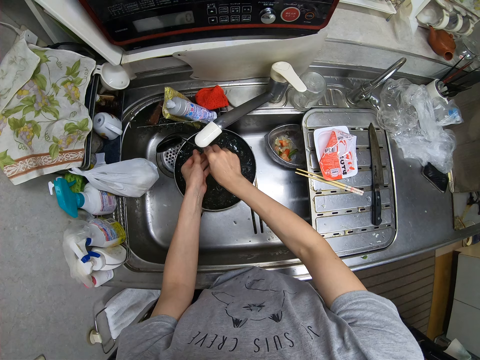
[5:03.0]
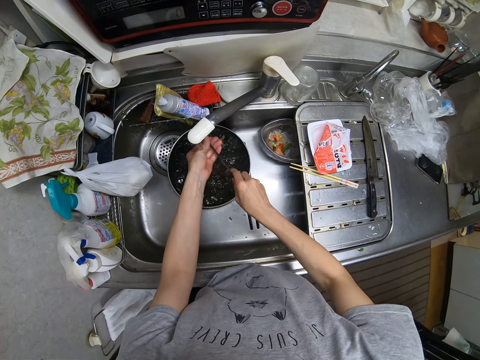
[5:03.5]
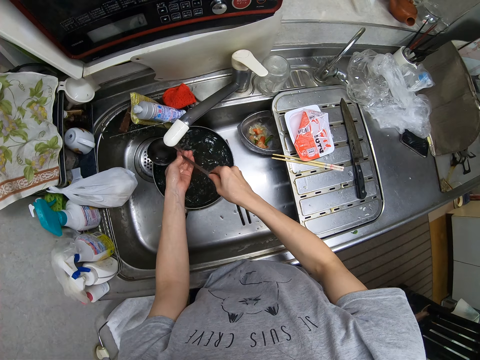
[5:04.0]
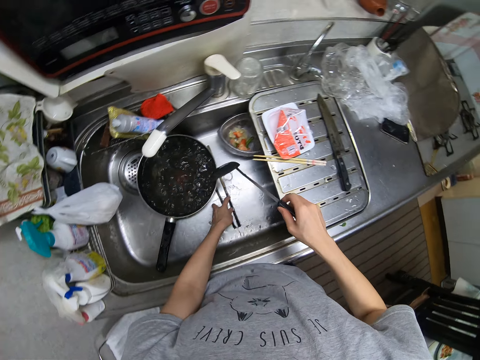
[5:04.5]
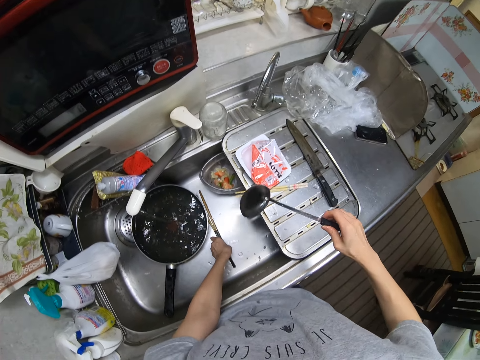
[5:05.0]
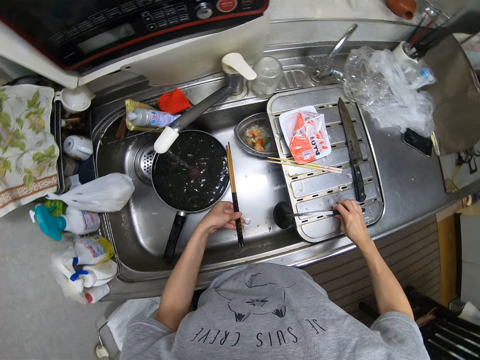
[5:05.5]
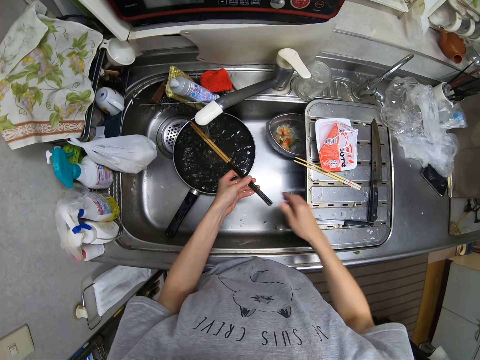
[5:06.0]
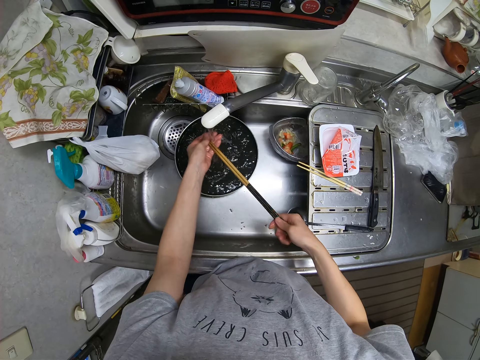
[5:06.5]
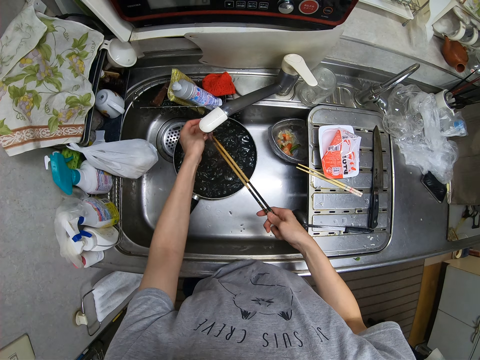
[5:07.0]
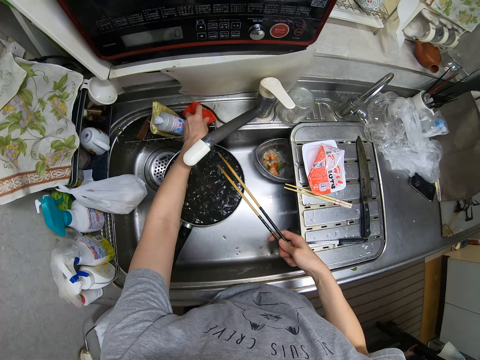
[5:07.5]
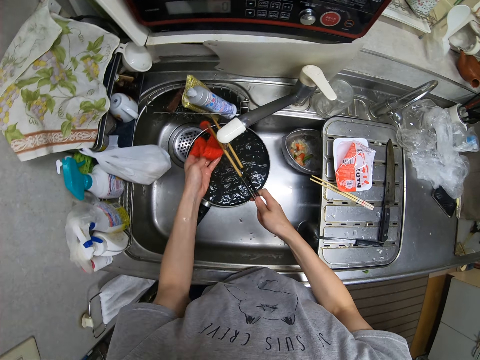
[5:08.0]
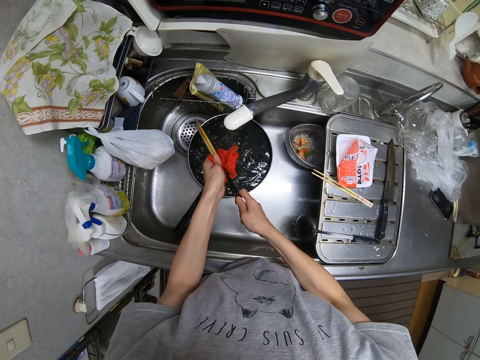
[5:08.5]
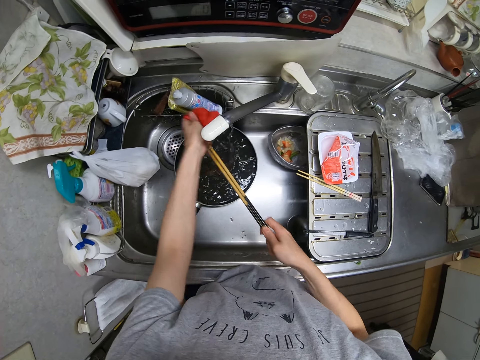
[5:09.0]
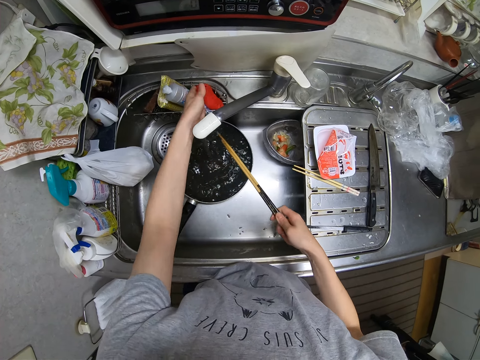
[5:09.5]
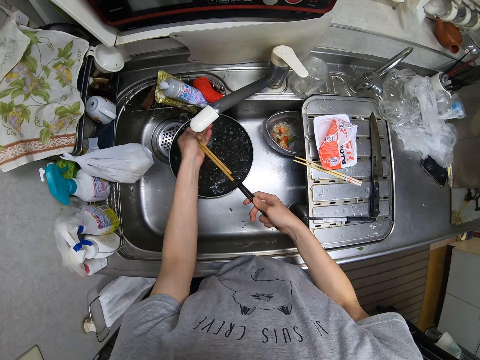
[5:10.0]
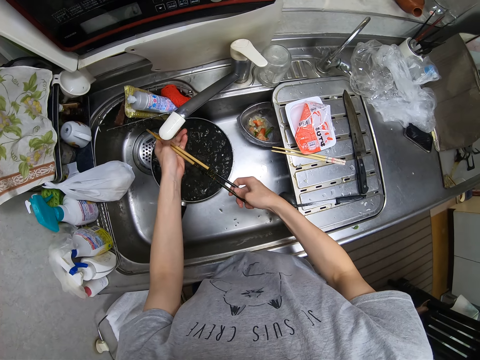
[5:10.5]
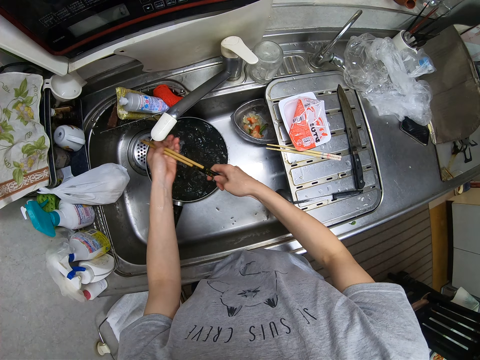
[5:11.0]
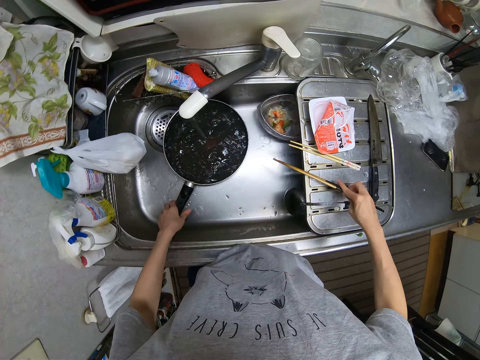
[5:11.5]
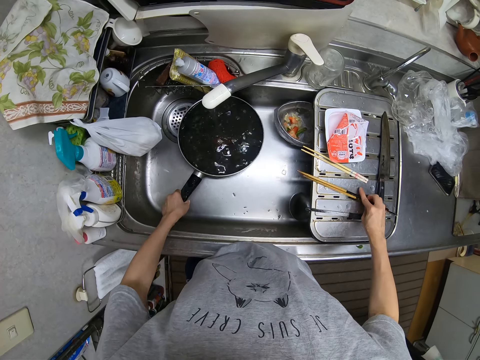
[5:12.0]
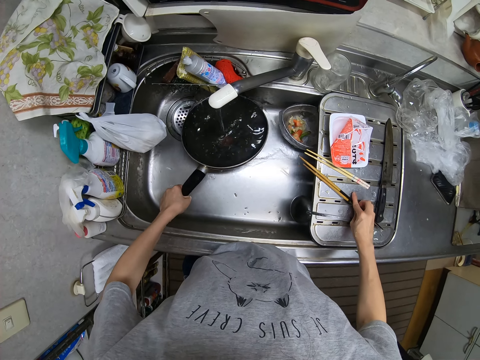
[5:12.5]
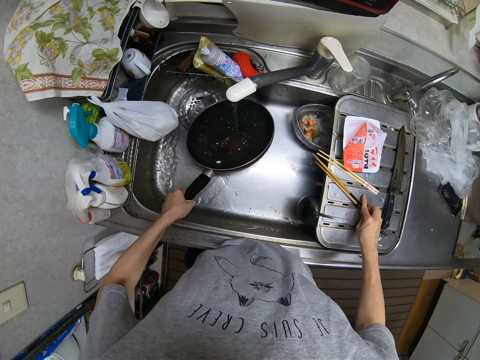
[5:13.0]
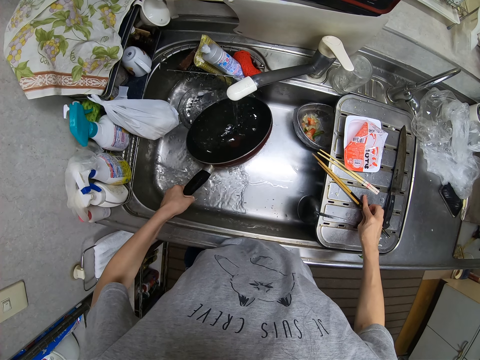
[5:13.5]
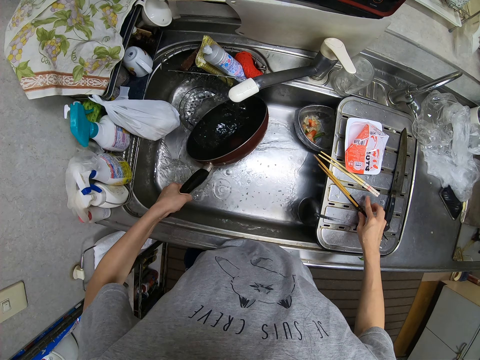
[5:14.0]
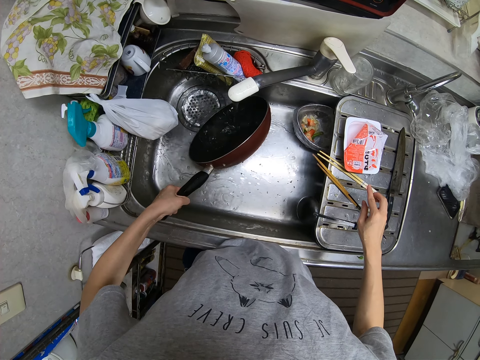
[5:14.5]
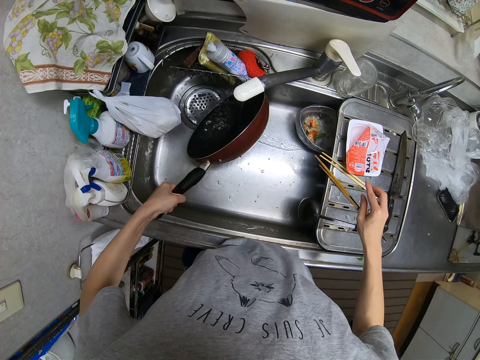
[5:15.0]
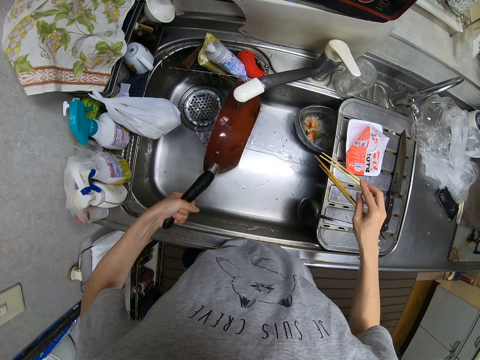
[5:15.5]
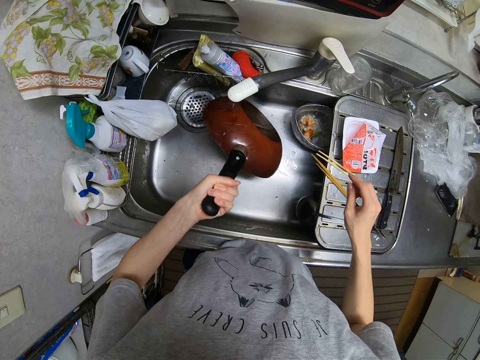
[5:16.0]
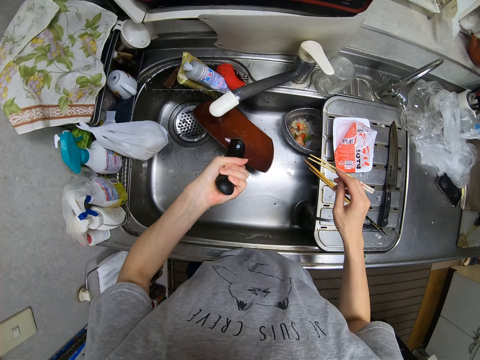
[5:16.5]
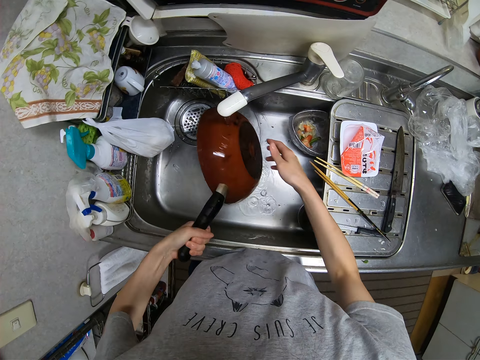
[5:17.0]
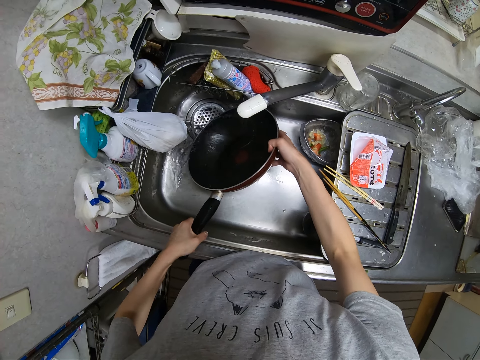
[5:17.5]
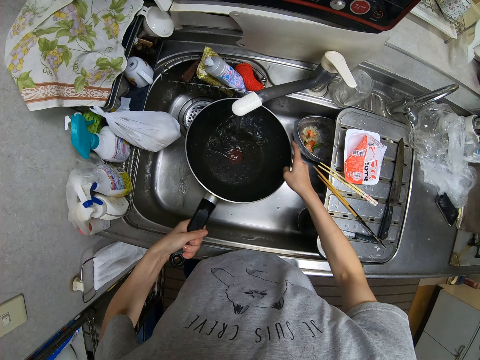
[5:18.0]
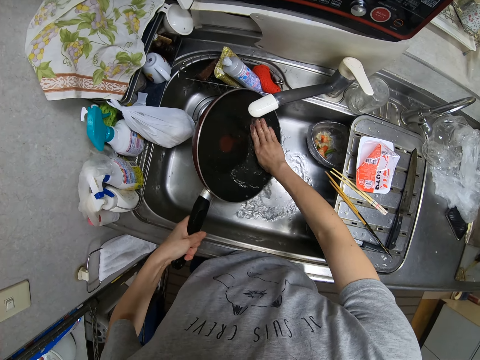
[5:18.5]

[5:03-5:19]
The camera wearer picks up the pair of chopsticks from the sink. They place the spoon on the slab. They rinse the pair of chopsticks under the tap. They take the sponge from the sponge holder. They wash the pair of chopsticks with the sponge. They drop the sponge in the sponge holder. They rinse the pair of chopsticks under the tap. They place the pair of chopsticks on the slab. They pour the water in the frypan in the sink. They rinse the frypan under the tap.

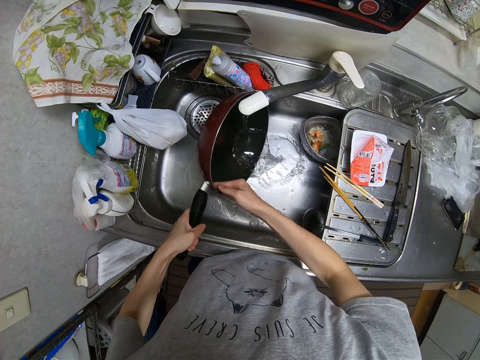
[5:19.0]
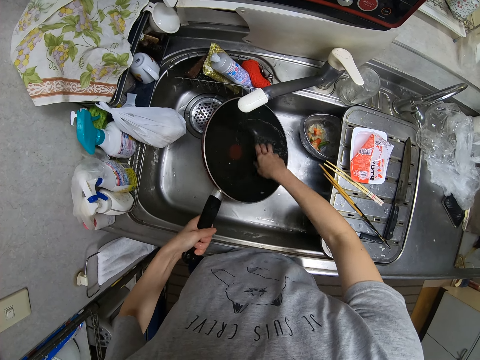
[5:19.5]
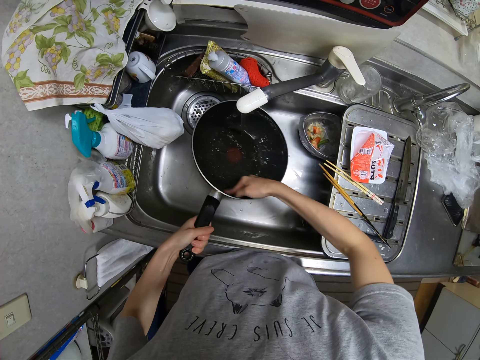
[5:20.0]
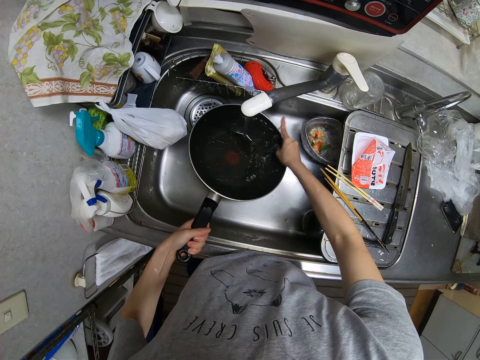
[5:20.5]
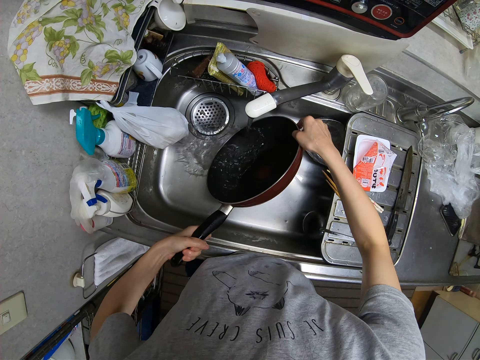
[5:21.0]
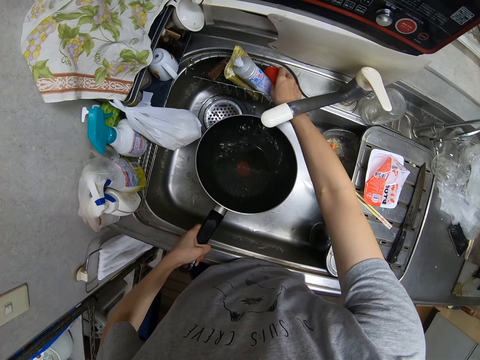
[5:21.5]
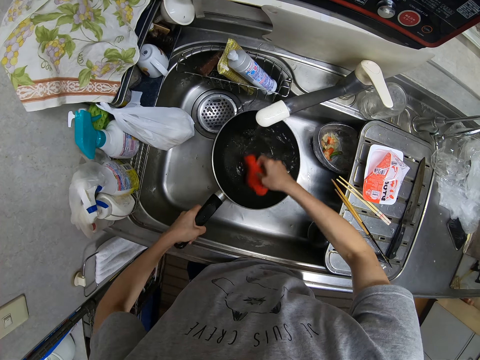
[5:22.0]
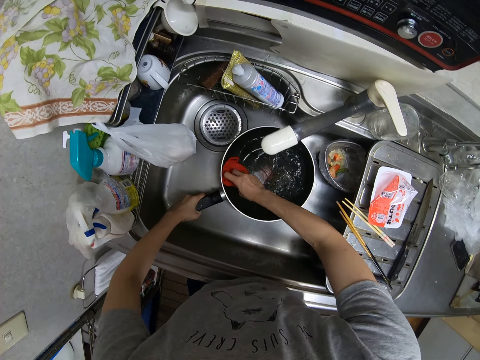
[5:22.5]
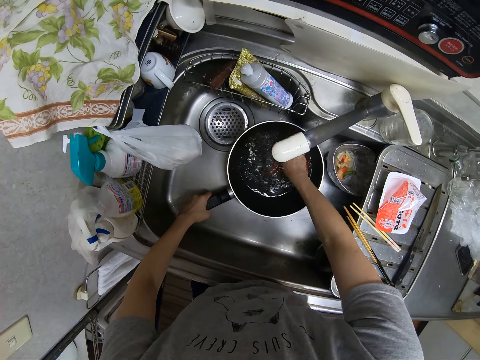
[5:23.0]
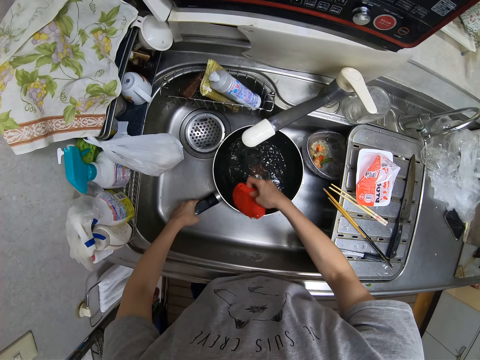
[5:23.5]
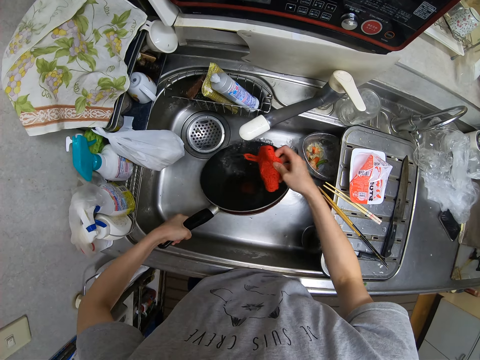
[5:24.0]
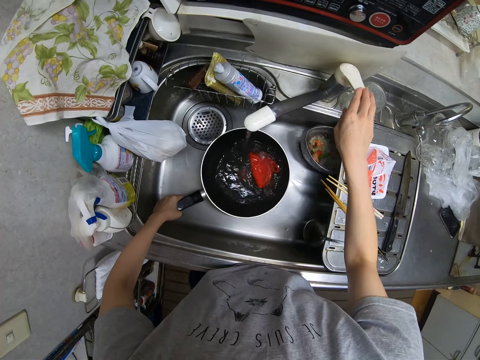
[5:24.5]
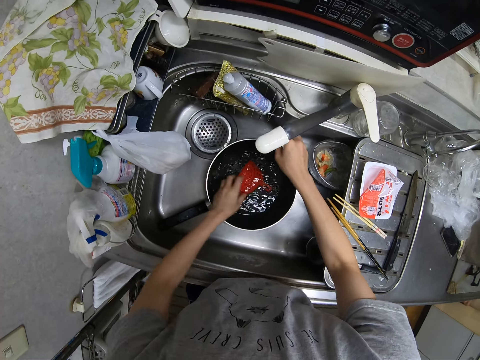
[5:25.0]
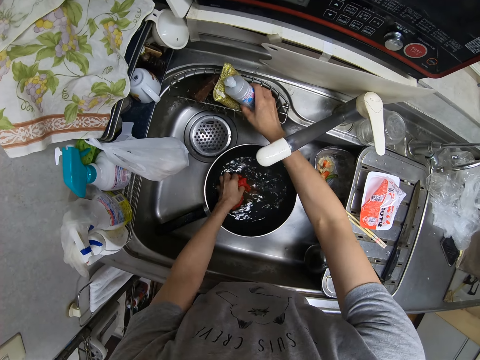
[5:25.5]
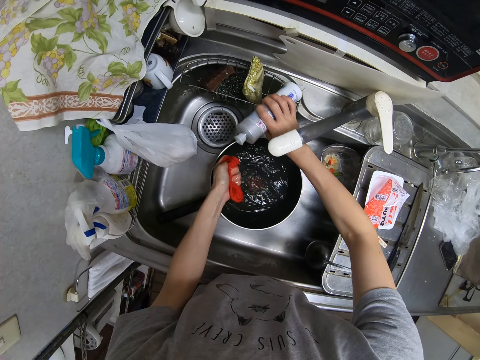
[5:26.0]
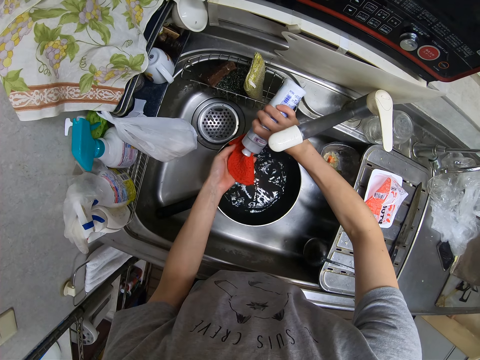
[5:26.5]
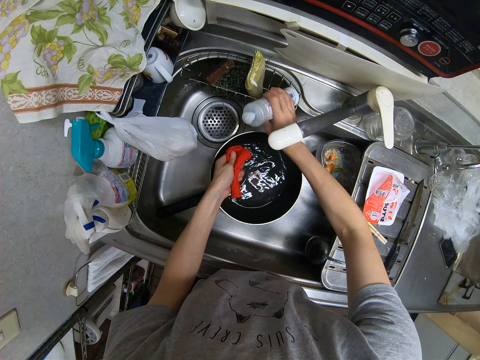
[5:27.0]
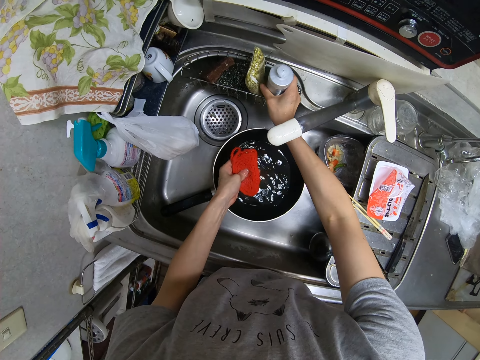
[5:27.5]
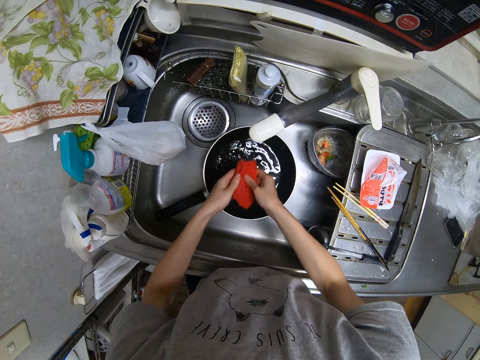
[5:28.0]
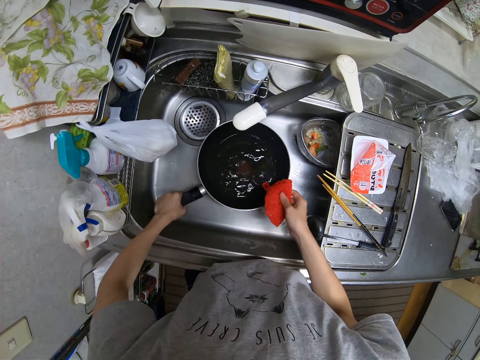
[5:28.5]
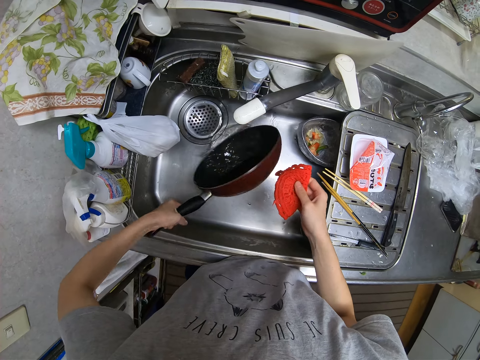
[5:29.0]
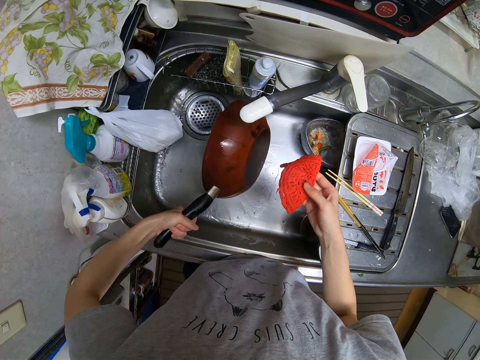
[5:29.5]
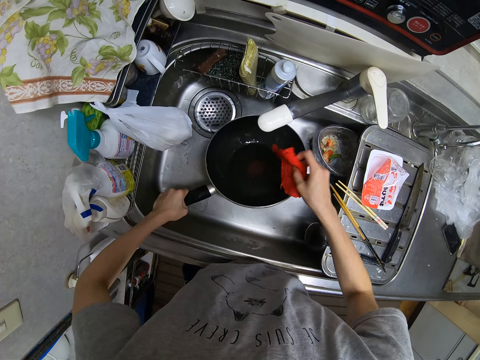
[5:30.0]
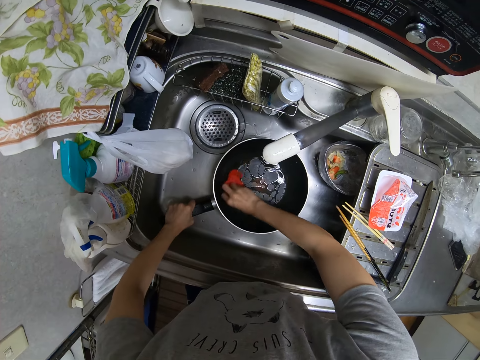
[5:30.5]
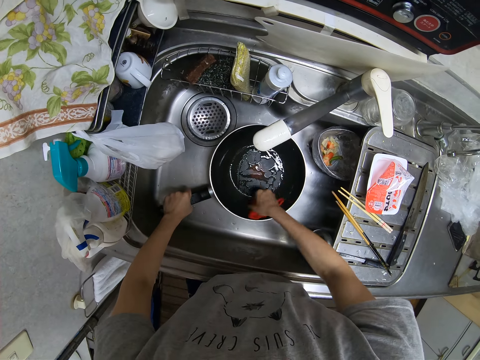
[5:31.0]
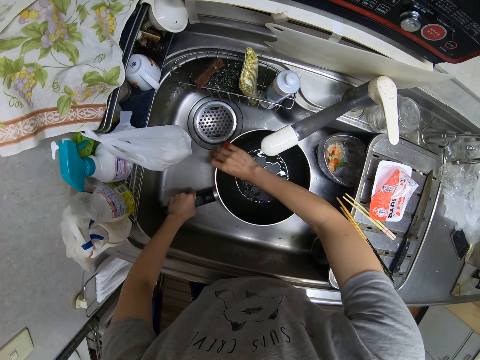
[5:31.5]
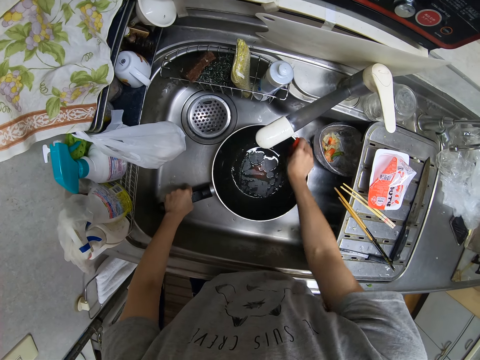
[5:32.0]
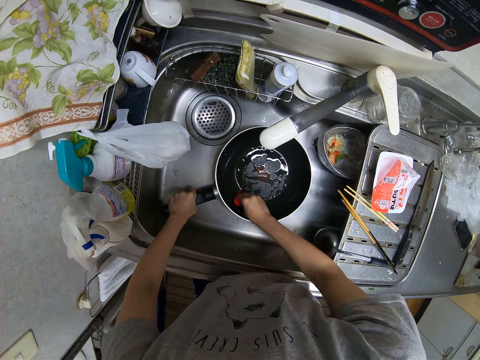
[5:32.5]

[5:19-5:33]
The camera wearer takes the sponge from the sponge holder. They wash the frypan with the sponge. They drop the sponge in the frypan. They turn off the tap. They take a liquid soap from the sponge holder. They bring out the sponge from the frypan. They pour the soap in the sponge. They place the liquid soap in the sponge holder. They pour the water in the frypan in the sink. They wash the frypan with the sponge.
